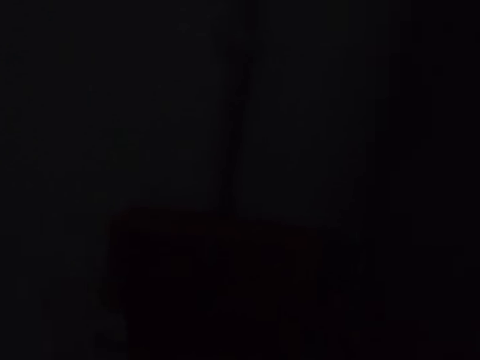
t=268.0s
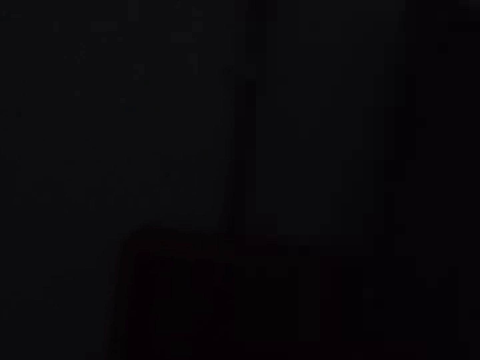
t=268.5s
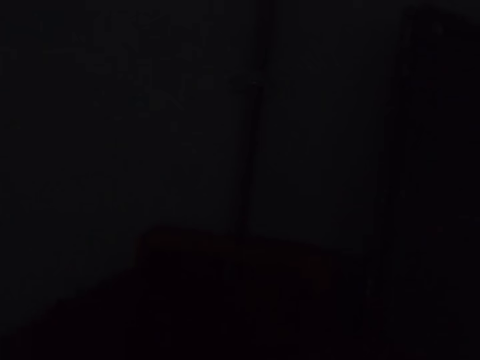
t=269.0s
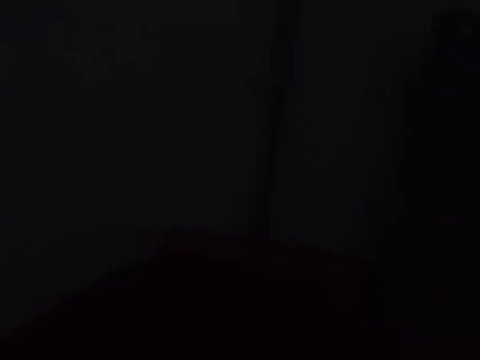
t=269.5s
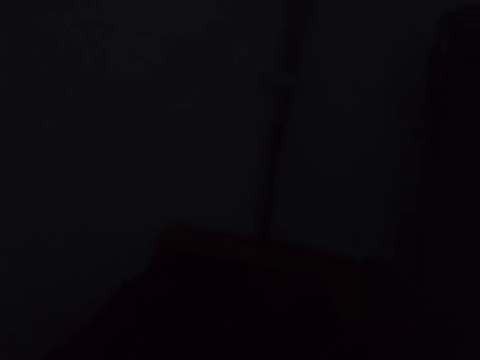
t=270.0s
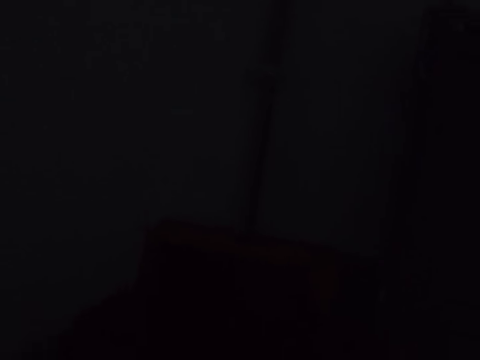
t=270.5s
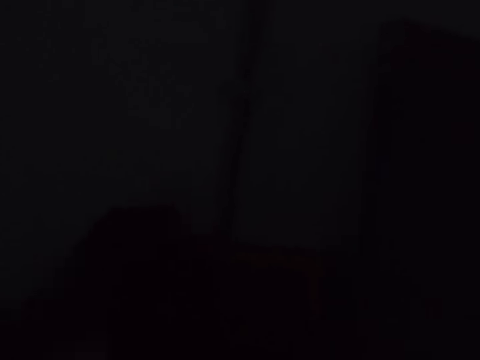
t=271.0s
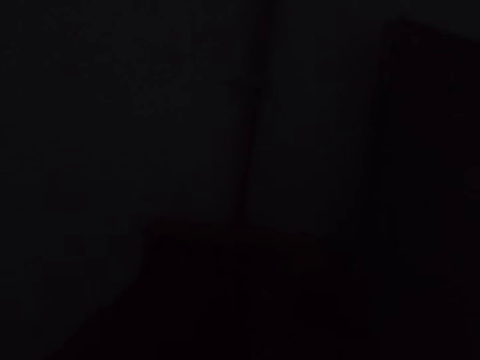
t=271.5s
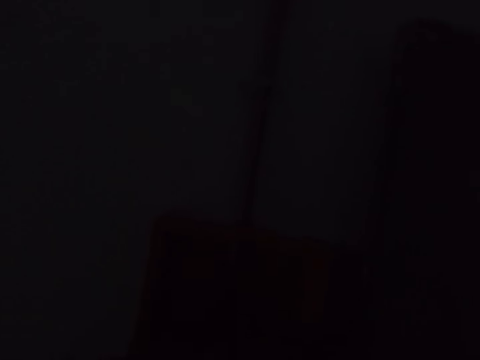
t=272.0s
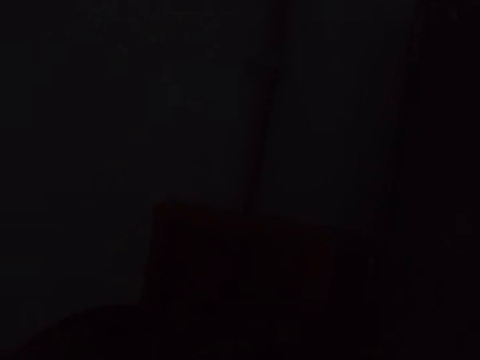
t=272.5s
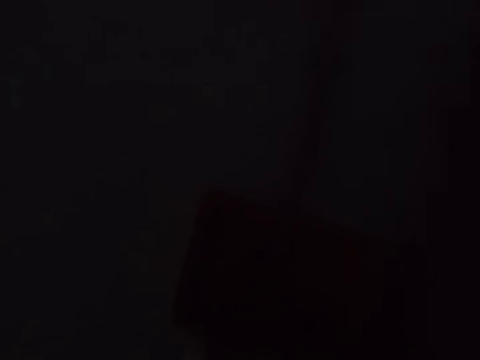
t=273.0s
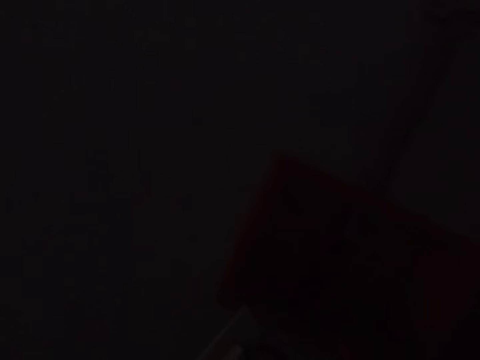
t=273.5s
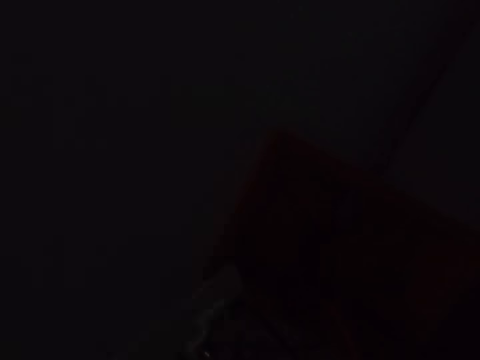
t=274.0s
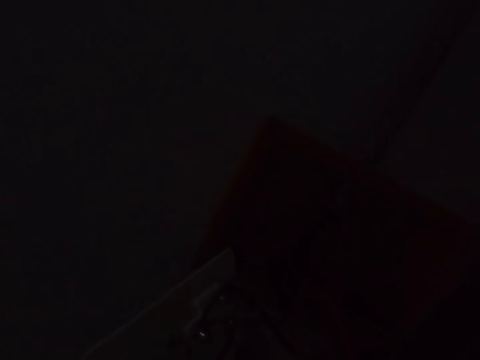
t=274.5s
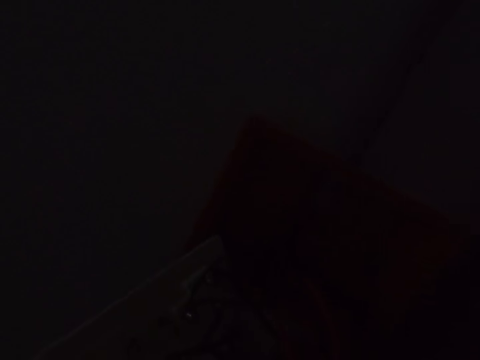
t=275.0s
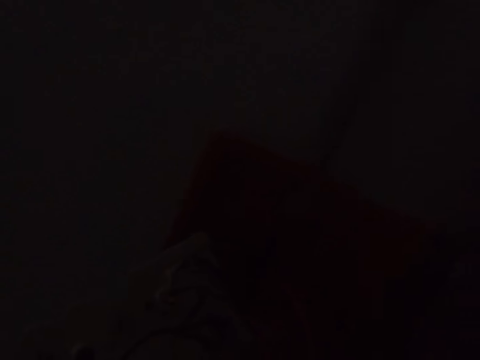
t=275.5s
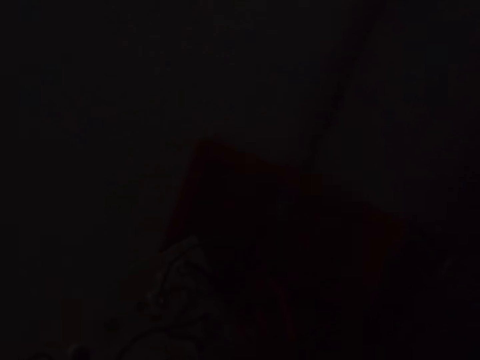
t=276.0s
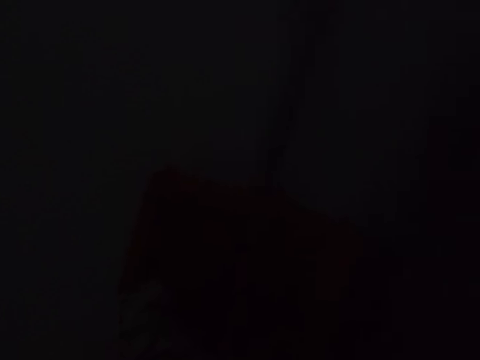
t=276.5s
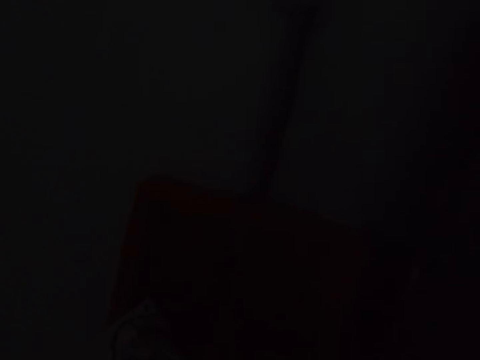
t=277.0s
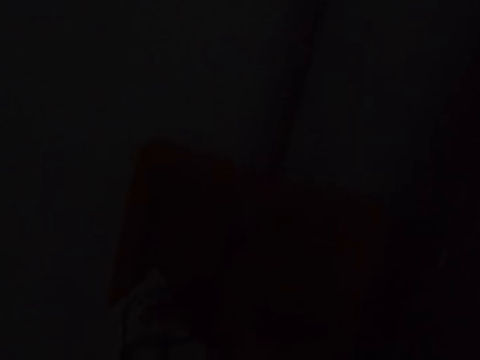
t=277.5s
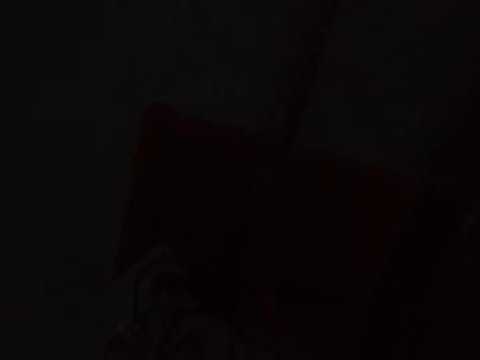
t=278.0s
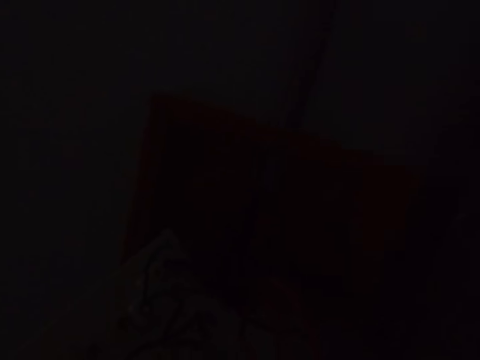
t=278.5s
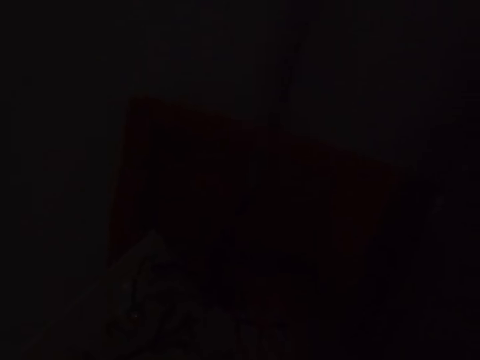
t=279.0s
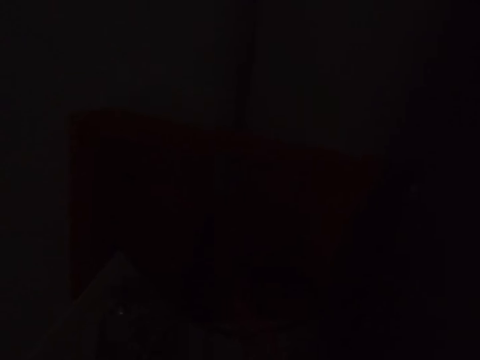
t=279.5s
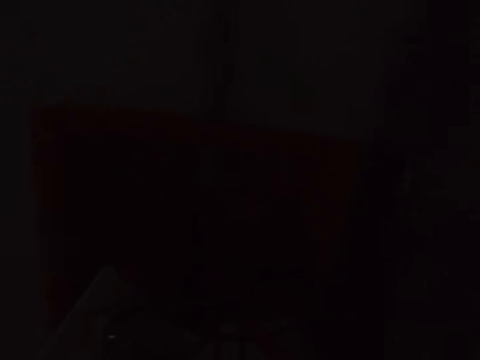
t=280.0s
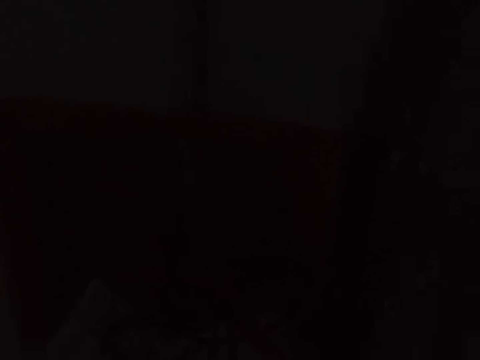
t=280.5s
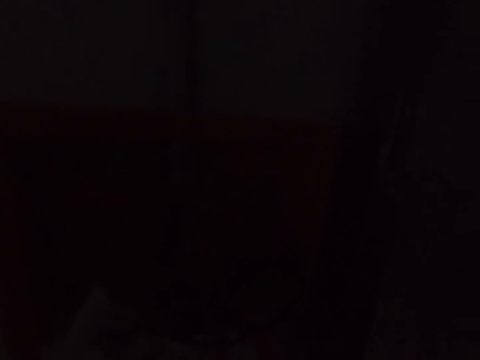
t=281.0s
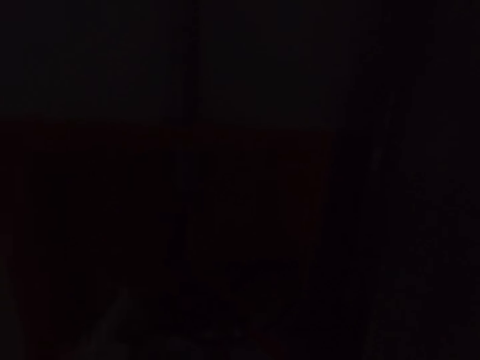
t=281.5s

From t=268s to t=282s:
The camera wearer unfolds electric cables. They loosen the switch screws.

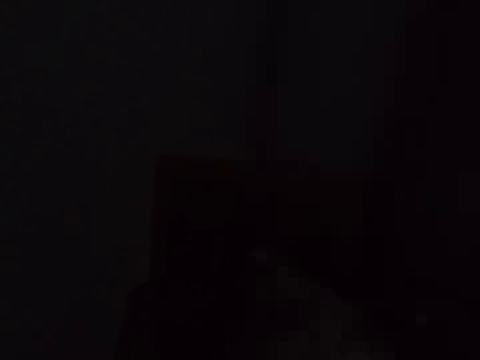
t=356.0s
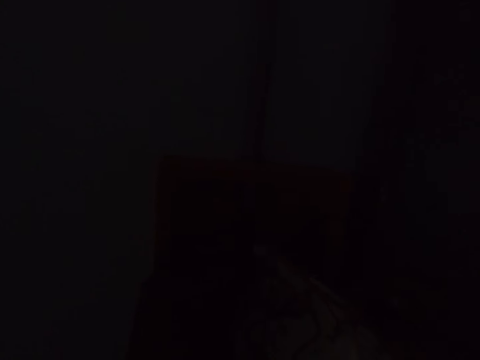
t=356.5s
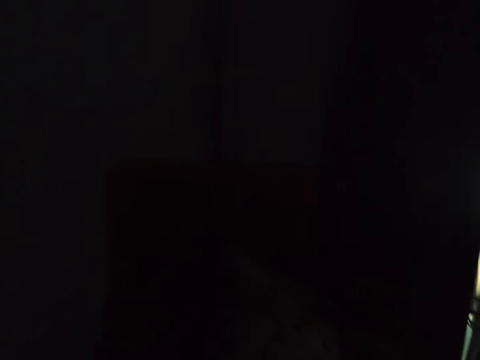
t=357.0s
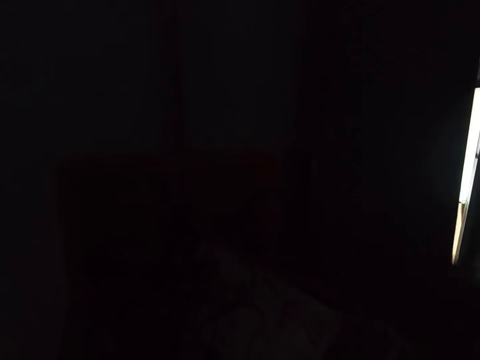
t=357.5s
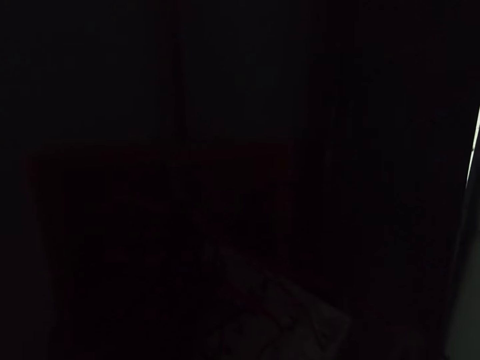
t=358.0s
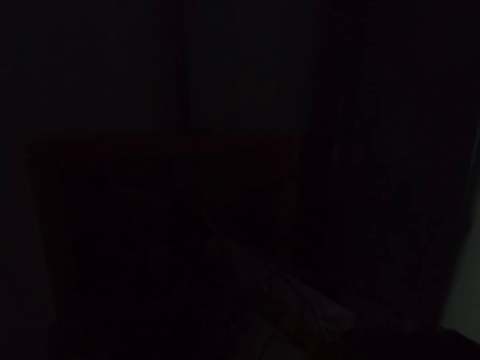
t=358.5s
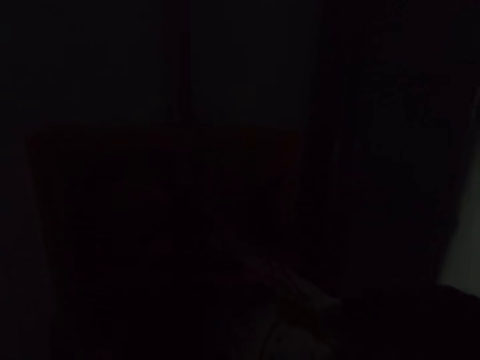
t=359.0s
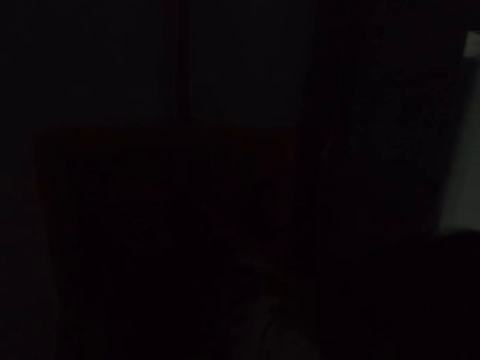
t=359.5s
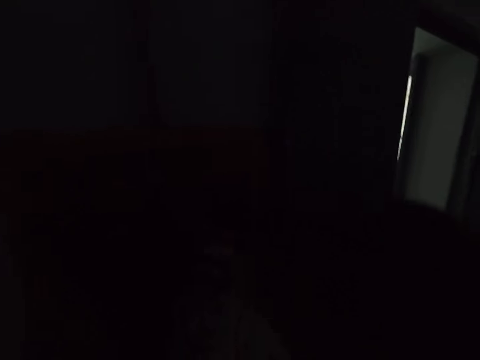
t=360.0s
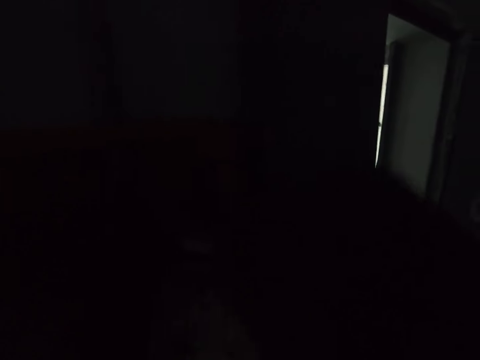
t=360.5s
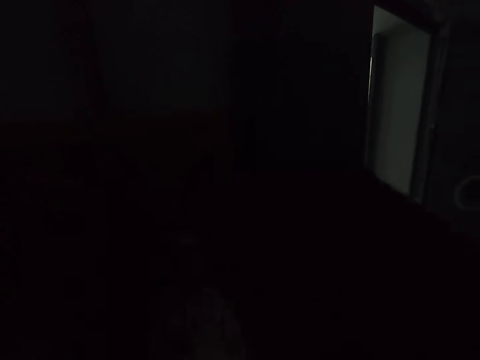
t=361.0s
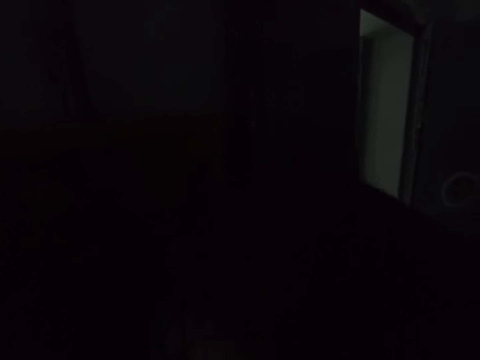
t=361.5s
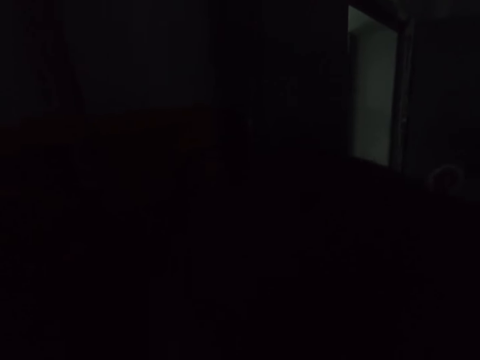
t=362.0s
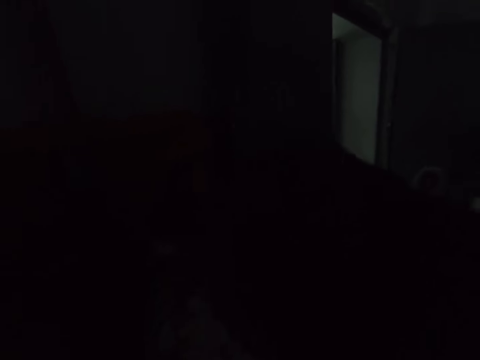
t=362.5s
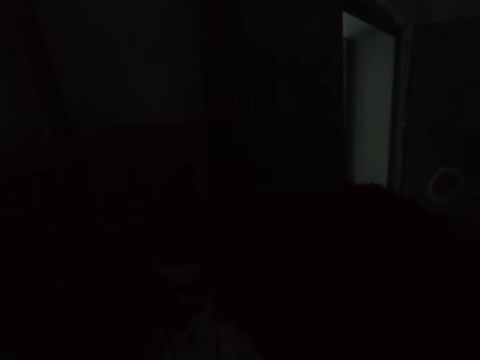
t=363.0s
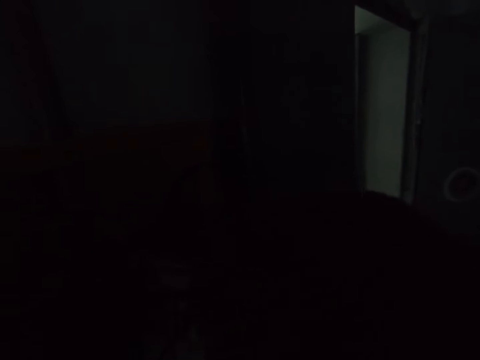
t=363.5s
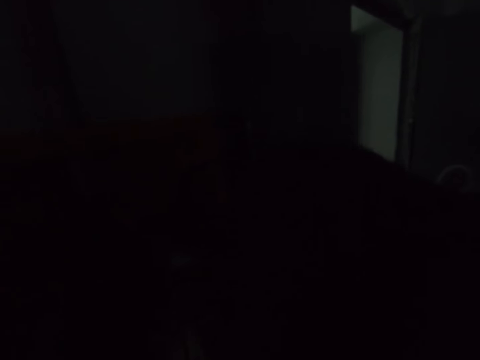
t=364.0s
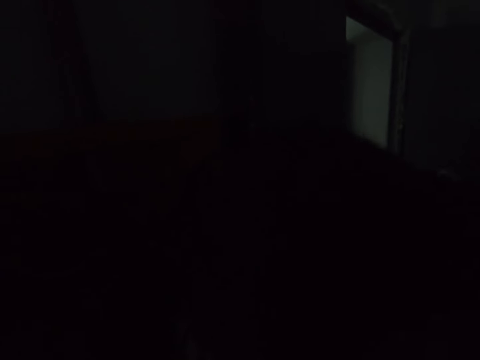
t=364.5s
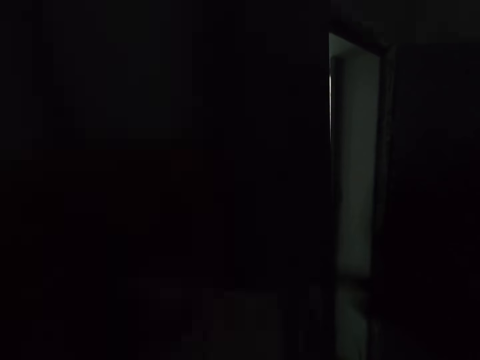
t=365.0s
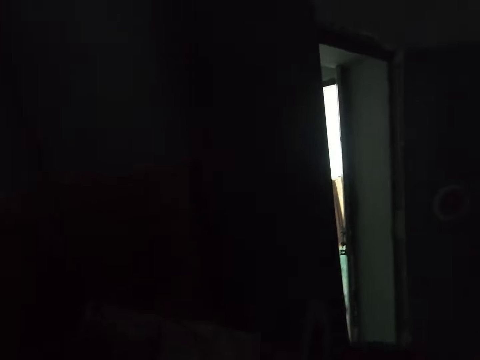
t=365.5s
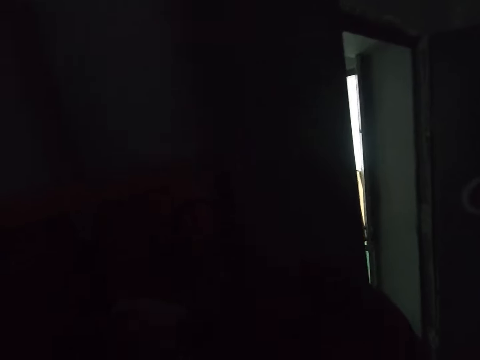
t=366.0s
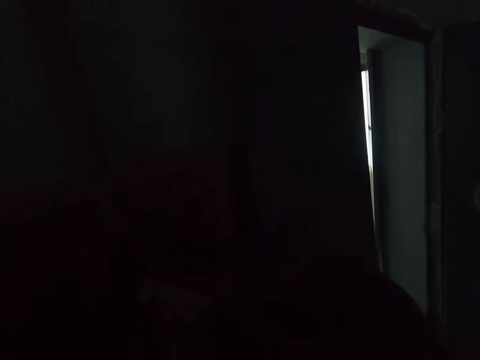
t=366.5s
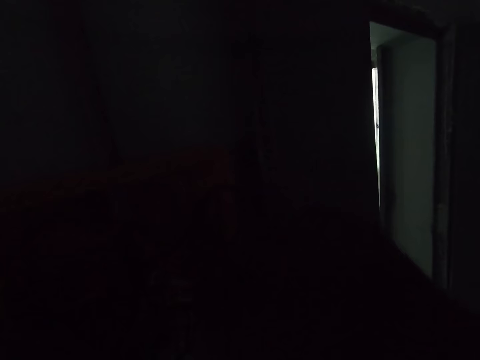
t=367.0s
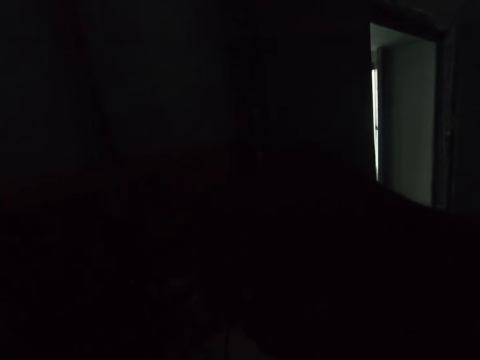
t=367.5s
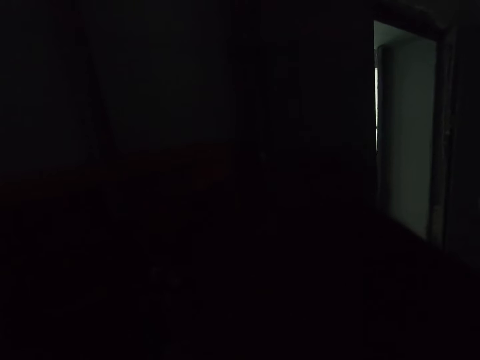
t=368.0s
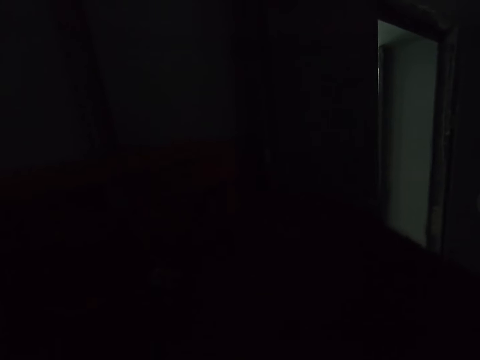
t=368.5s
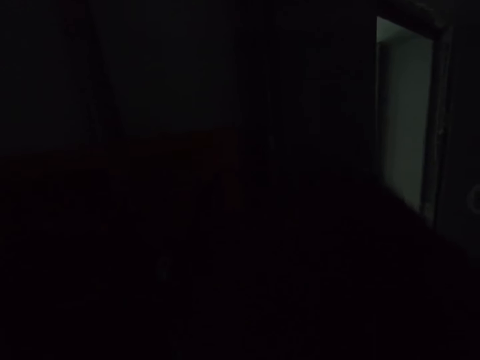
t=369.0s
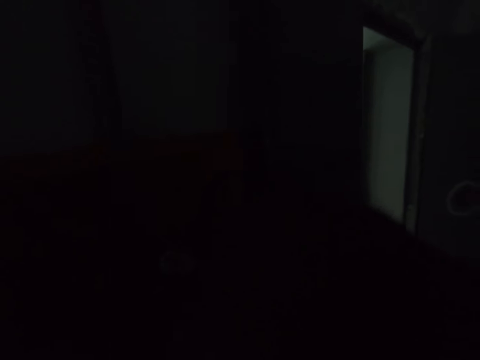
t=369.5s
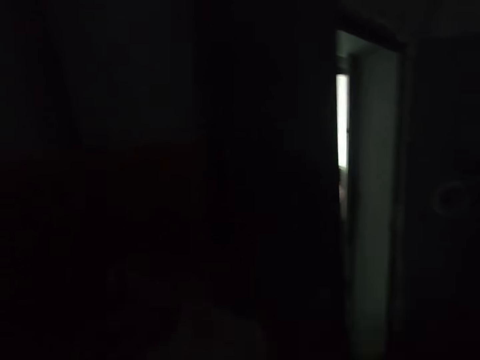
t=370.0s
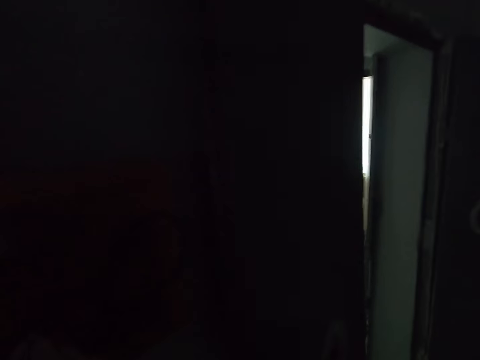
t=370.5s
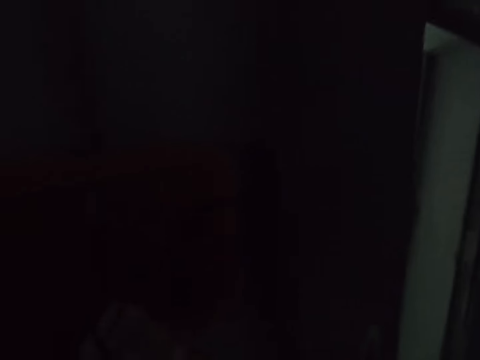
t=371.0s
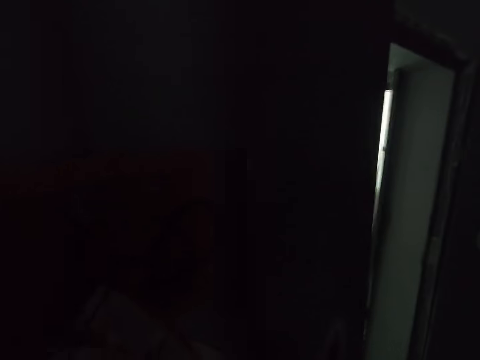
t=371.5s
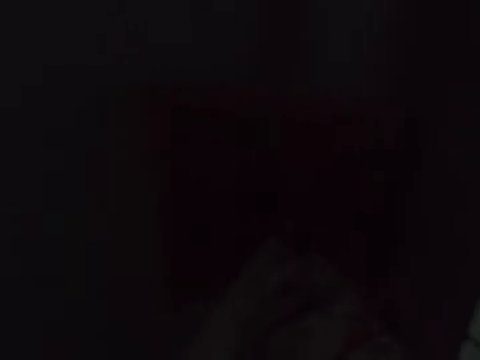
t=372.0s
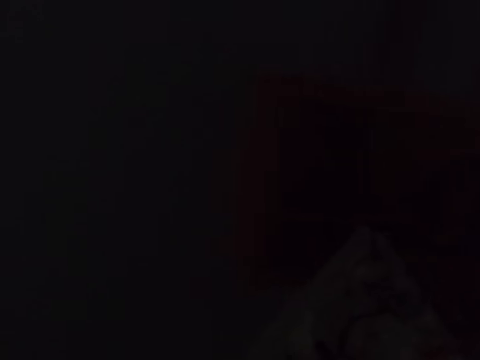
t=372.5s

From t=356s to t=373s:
The camera wearer opens the door. They close the door. They remove the paper from the wall.
